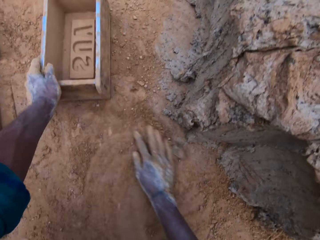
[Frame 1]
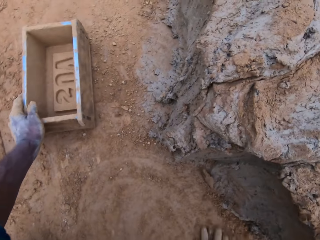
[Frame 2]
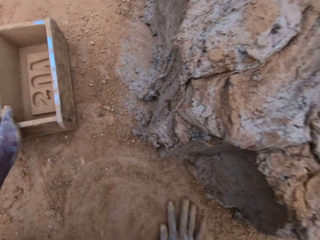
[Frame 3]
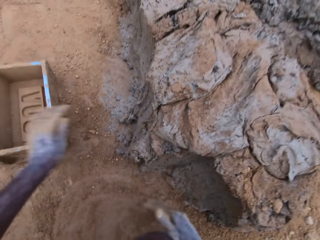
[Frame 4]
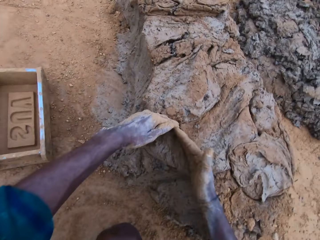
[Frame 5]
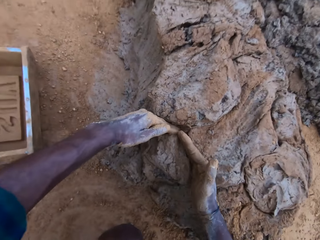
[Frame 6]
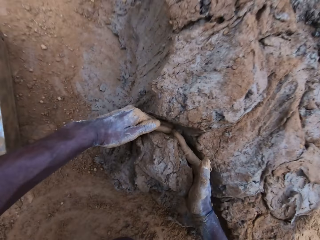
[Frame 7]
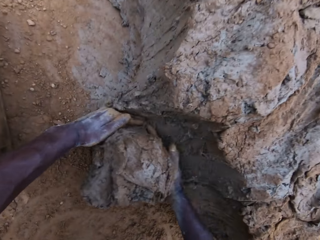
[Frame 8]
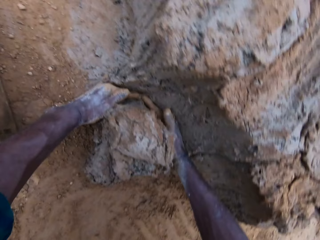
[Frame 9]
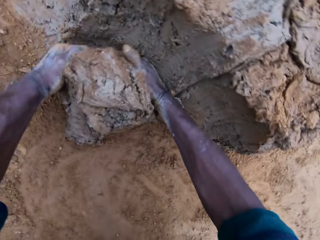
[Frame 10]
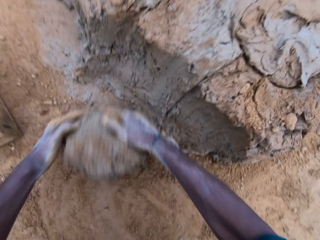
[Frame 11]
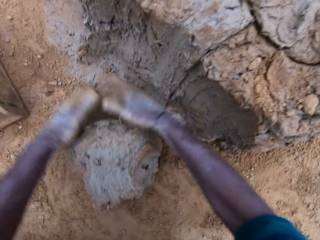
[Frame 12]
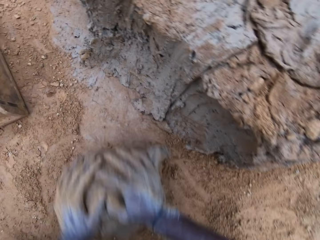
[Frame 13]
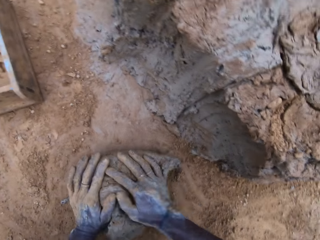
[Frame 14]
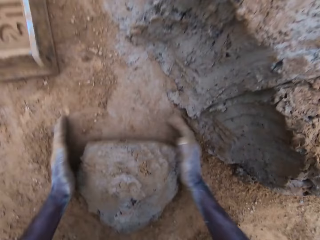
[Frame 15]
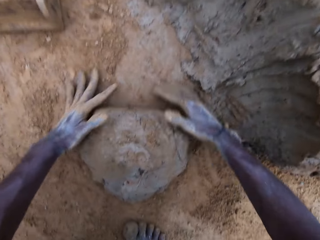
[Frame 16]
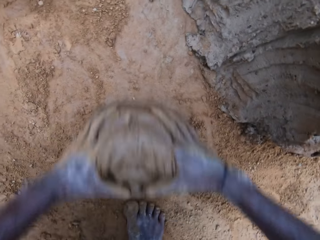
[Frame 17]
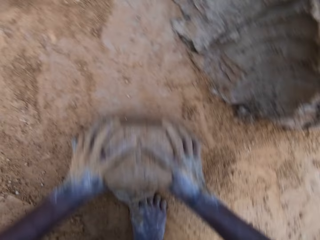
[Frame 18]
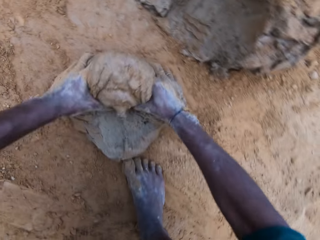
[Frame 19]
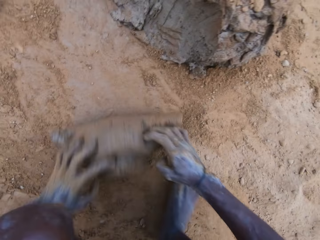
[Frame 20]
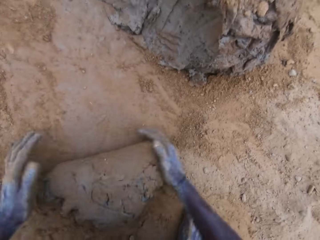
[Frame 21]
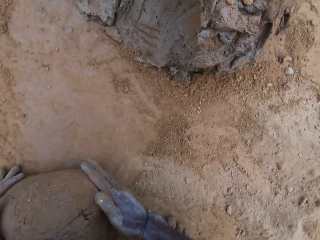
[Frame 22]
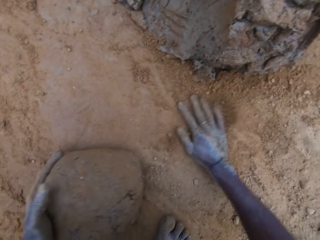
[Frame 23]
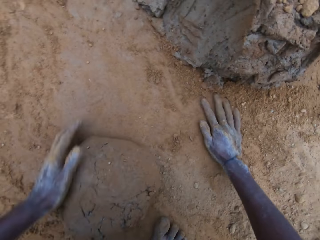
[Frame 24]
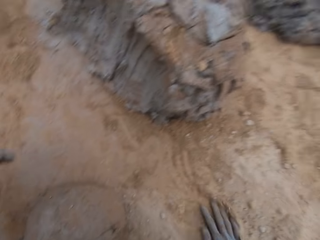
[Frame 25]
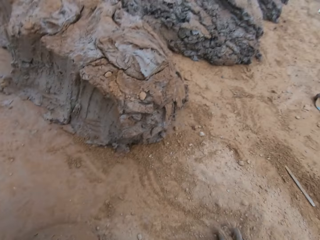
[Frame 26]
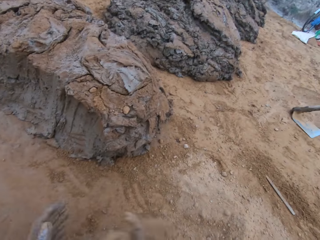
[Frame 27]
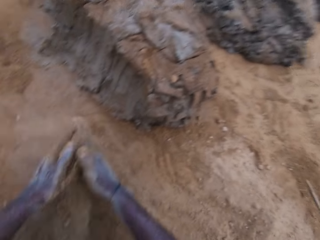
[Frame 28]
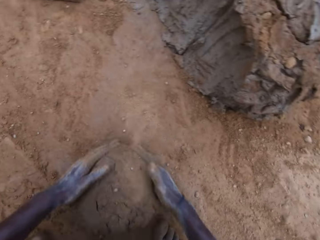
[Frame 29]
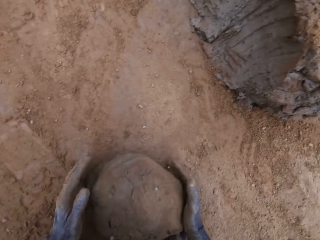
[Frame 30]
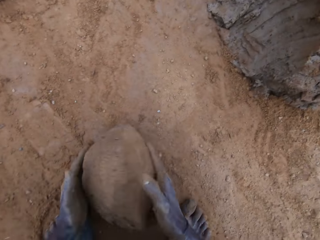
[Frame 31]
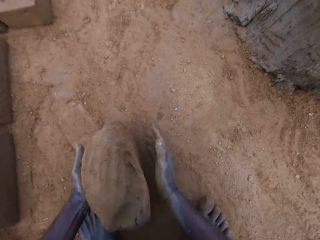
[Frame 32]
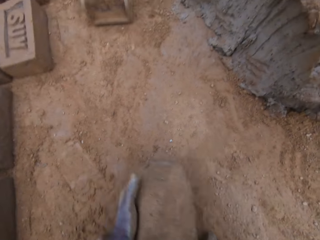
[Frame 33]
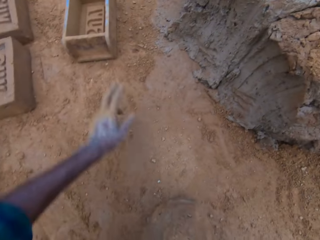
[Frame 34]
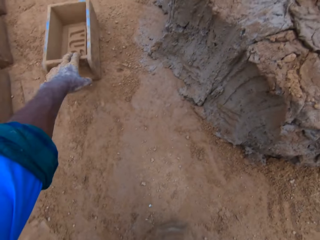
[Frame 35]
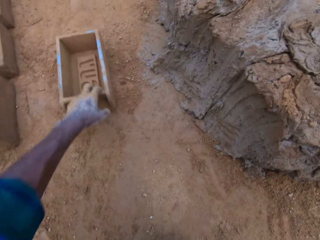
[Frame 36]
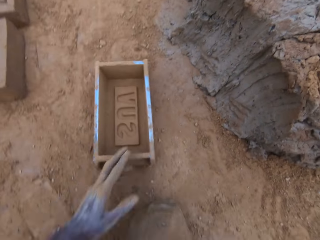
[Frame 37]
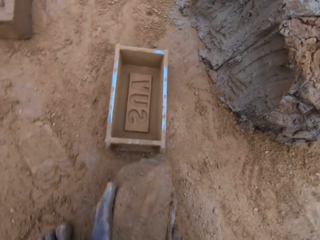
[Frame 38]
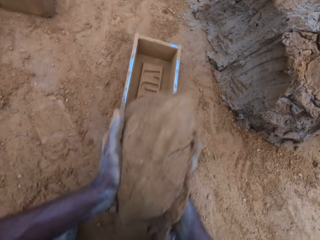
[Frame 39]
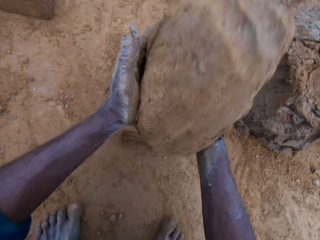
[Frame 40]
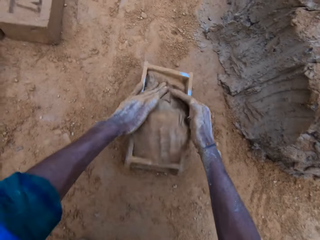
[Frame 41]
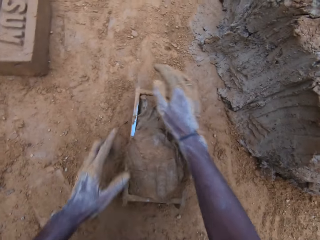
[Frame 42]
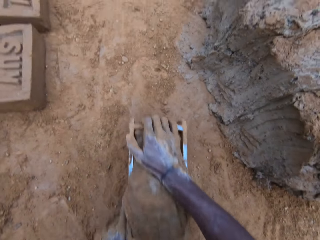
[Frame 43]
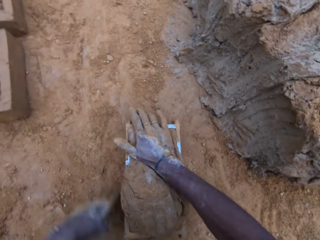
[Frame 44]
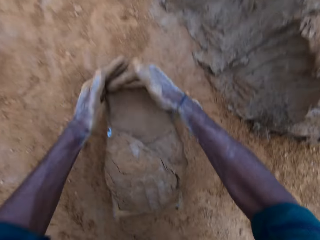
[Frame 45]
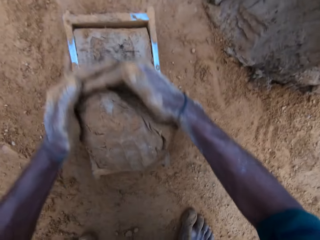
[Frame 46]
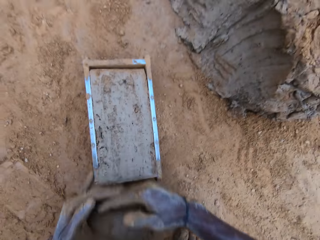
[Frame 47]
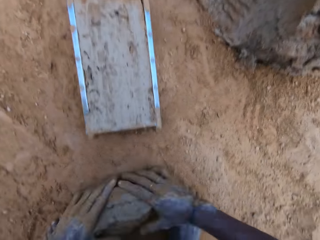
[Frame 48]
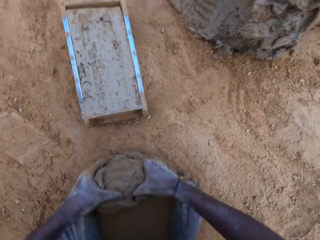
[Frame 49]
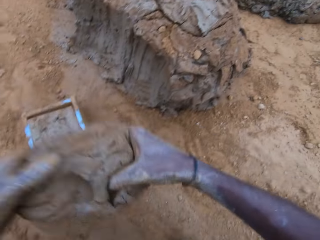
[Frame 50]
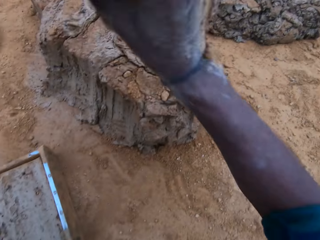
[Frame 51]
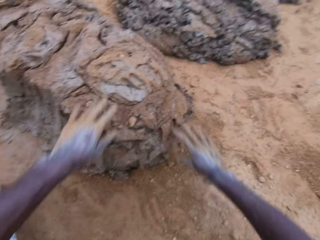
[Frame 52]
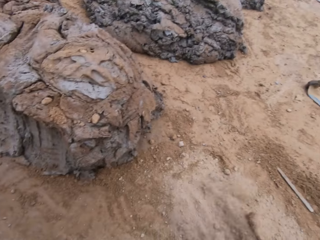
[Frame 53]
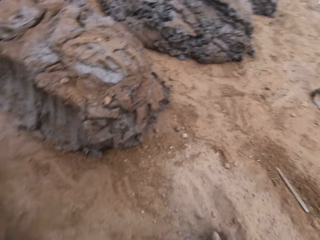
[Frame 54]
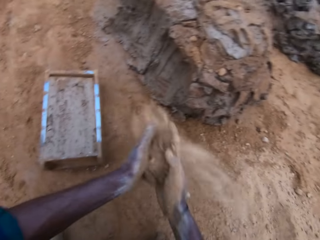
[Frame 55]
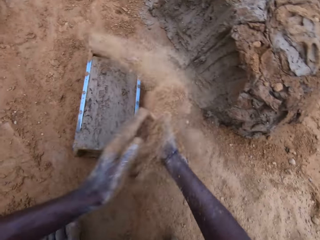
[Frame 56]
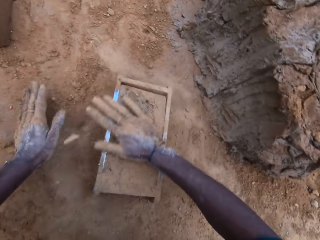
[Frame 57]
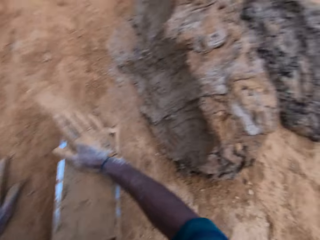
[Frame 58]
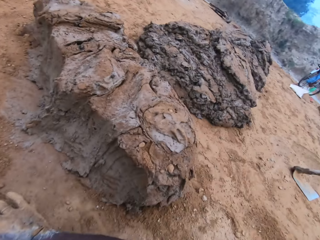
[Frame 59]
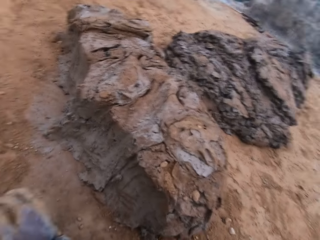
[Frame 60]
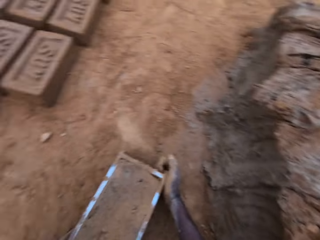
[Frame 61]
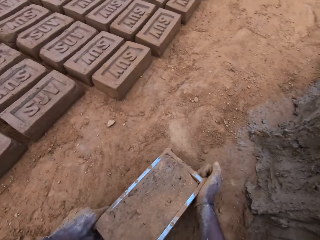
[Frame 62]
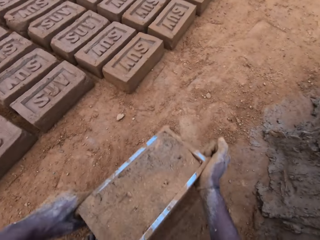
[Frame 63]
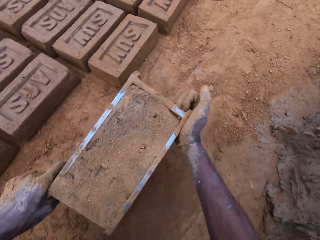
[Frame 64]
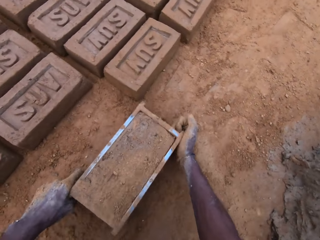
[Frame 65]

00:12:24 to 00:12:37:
The camera wearer pushes a mold on the ground. He rubs his hand on the ground. He scoops mortar or mud with his hands. He rolls the mud on the ground. He mixes the mortar on the ground with his hands. He wipes his hands on the soil. He sprinkles soil on the mud. He lifts the mud. He pulls the mold closer. He drops the mud in the mold. He carries the mortar from the ground. He compresses the mud in the mold. He cuts the mud from the mold. He levels the mortar in the mold with his hands. He parks the excess mortar. He throws the mortar. He wipes his hands with the soil. He sprinkles the soil on the mold. He spreads the soil in the mold. He rubs sand on the mold. He carries the mold.

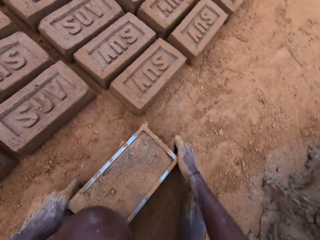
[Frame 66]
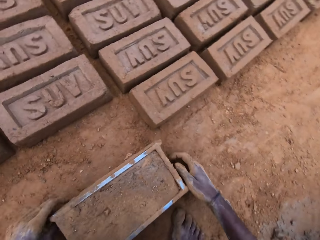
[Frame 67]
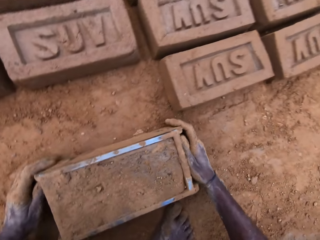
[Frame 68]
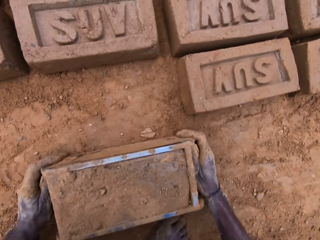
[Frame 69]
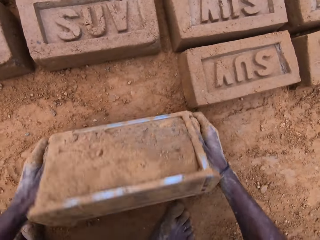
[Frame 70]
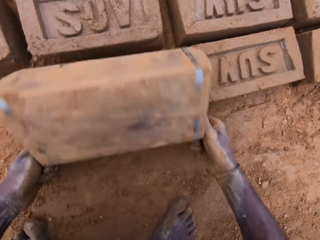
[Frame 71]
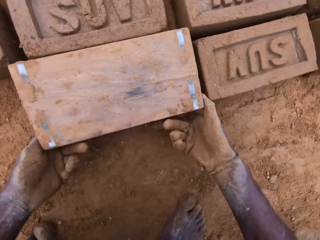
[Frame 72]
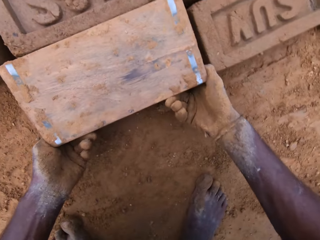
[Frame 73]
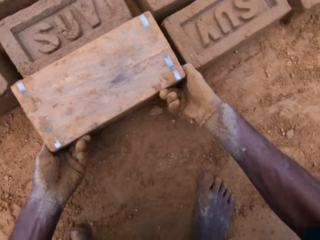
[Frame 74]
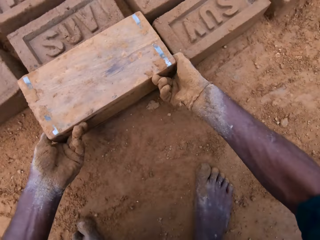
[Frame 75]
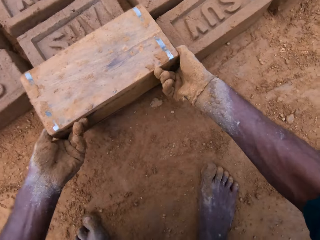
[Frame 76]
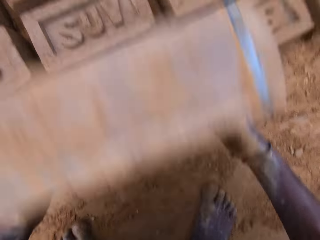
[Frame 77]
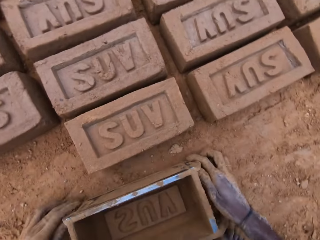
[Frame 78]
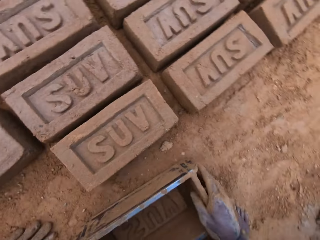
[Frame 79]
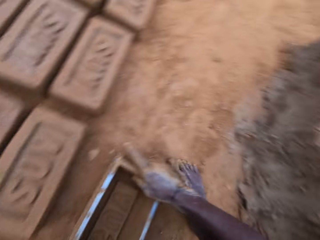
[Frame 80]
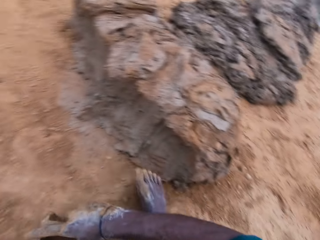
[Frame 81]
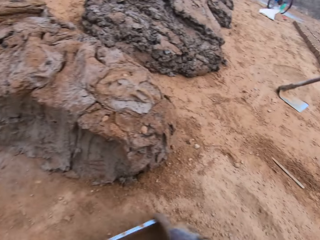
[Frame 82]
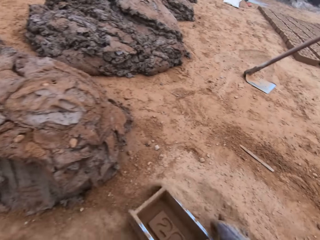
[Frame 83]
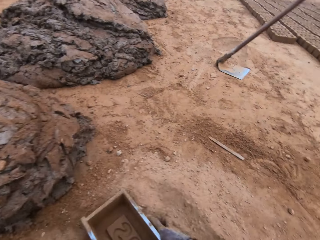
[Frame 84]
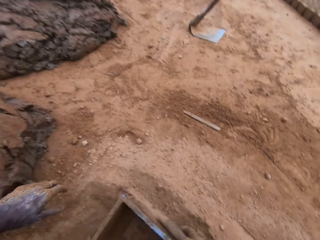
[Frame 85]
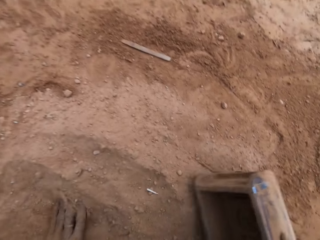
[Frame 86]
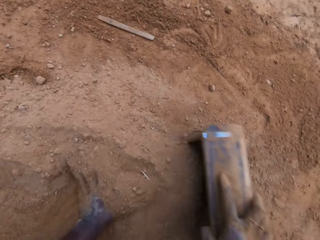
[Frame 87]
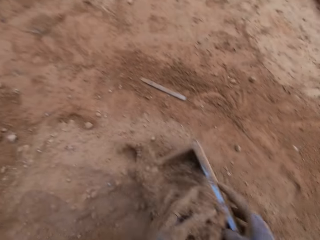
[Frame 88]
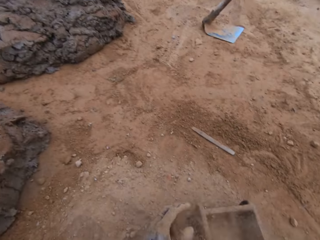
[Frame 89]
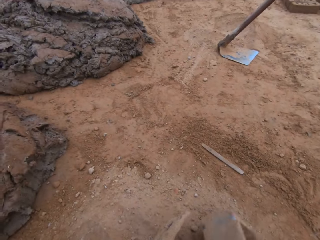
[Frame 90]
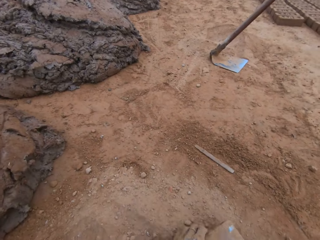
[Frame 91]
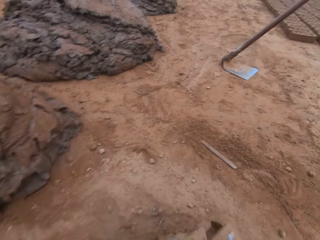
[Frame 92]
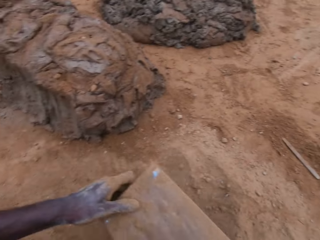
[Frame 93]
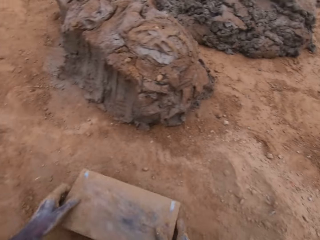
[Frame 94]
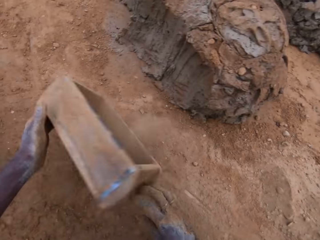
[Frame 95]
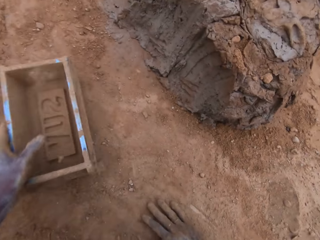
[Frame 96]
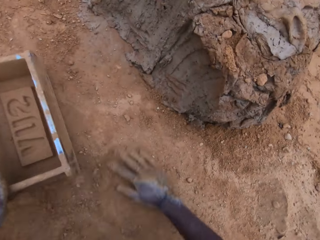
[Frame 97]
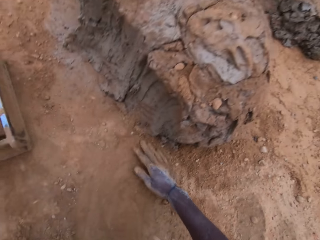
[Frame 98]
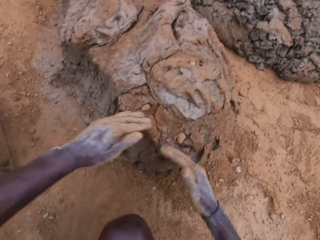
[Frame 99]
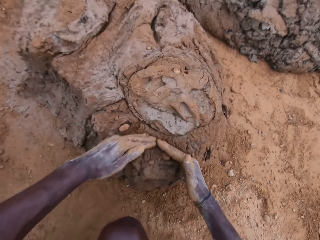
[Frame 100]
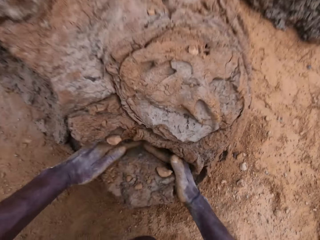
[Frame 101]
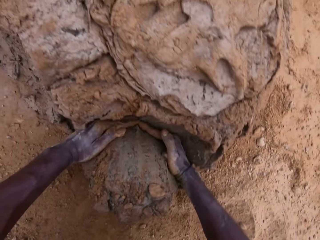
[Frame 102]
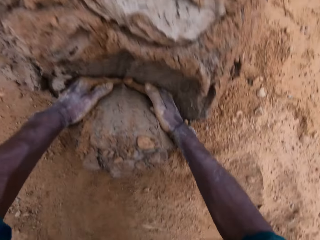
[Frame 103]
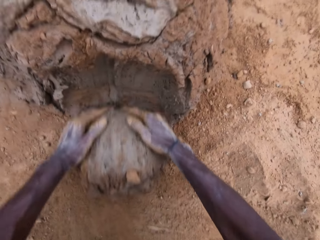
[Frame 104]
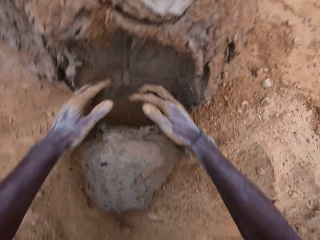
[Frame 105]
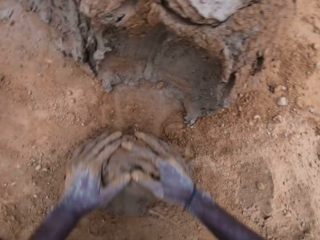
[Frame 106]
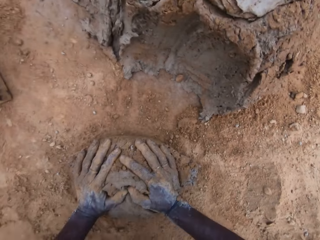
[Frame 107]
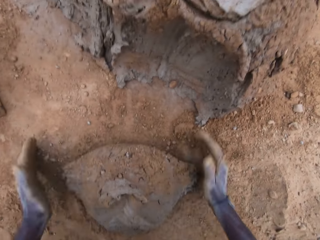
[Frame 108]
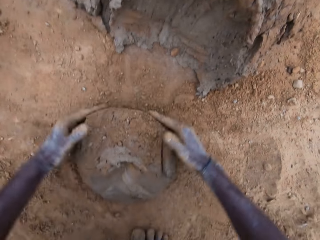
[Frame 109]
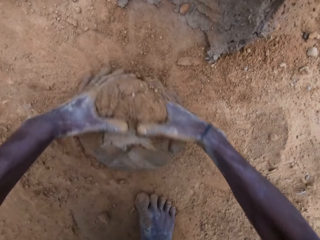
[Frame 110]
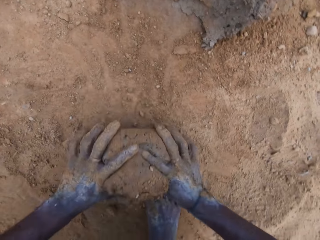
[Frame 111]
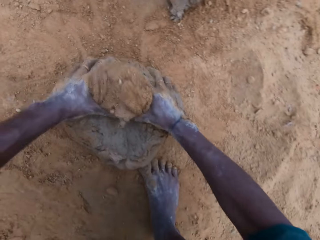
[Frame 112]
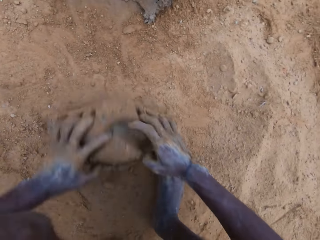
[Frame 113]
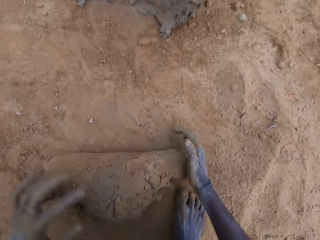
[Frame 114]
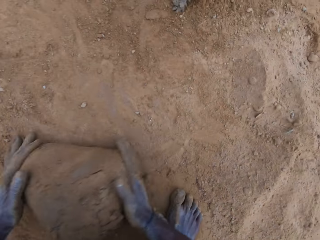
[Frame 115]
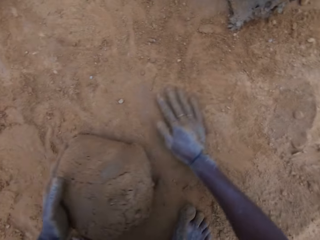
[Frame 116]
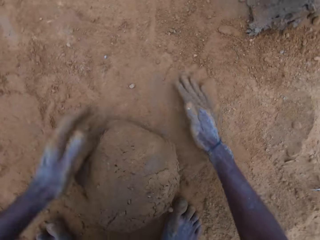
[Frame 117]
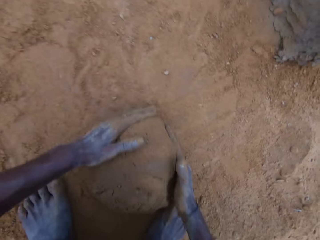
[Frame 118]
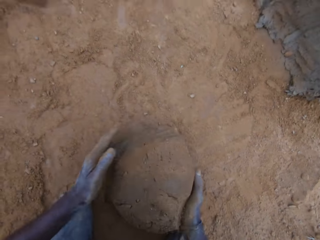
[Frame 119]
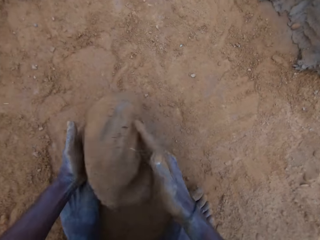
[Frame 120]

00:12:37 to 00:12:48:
The camera wearer drops a mold on the ground. He turns the mold upside down. He lifts the mold. He removes the mold. He drops the mold. He carries the mold on the ground. He wipes the mold in soil. He fills the mold with sand. He drops the empty mold on the ground near the mud. He pushes the mold on the ground. He spreads the soil on the ground. He scoops mortar or mud with his hands. He rolls the mud on the ground. He mixes the mortar on the ground.
